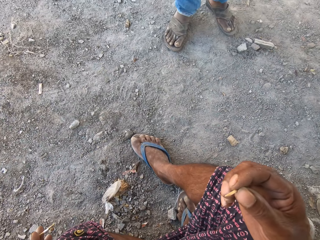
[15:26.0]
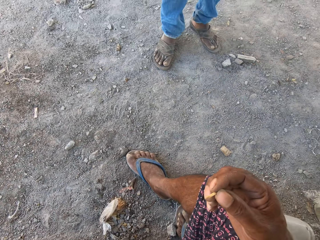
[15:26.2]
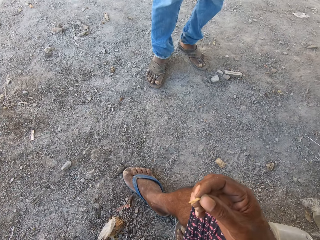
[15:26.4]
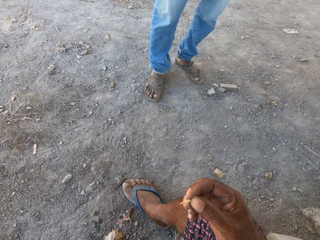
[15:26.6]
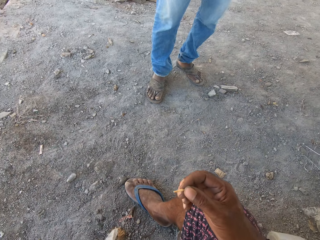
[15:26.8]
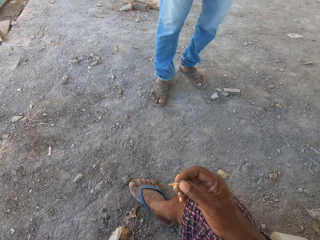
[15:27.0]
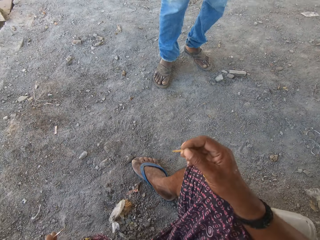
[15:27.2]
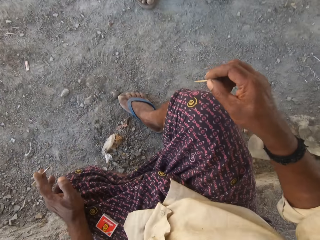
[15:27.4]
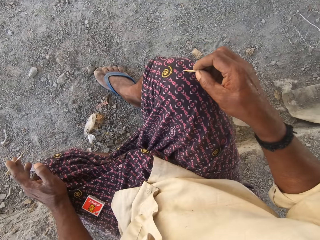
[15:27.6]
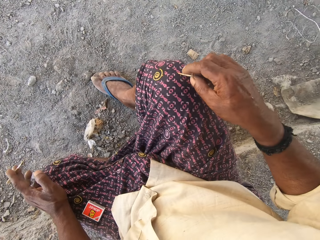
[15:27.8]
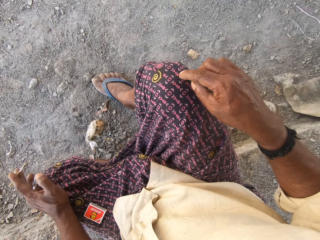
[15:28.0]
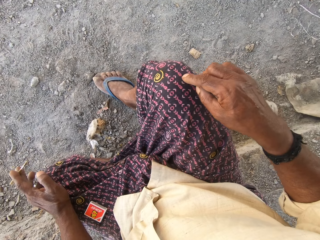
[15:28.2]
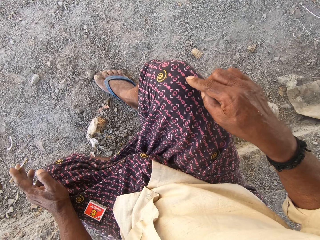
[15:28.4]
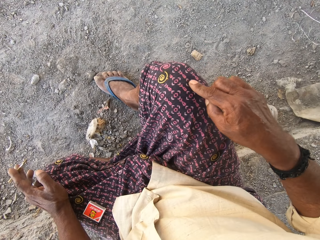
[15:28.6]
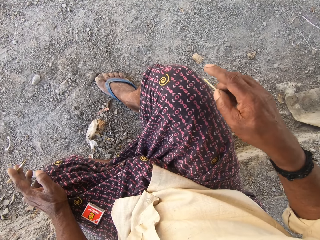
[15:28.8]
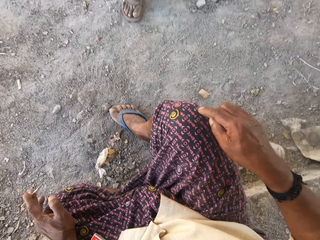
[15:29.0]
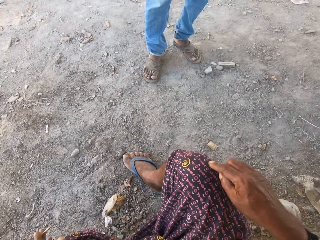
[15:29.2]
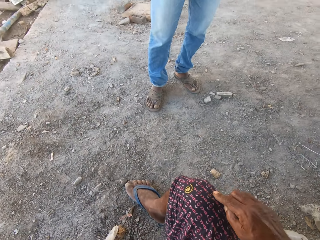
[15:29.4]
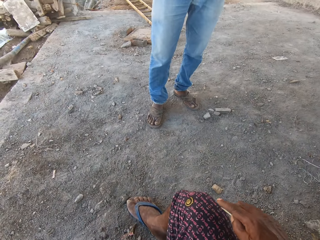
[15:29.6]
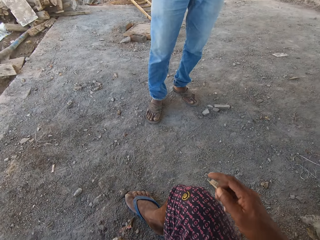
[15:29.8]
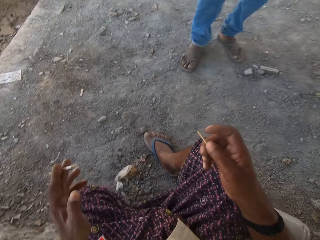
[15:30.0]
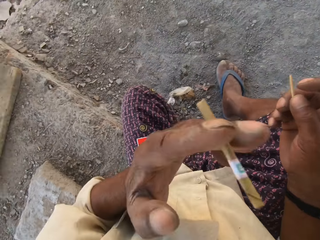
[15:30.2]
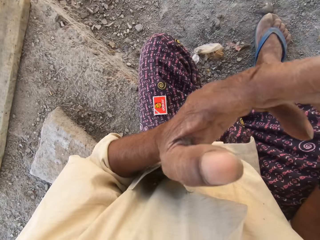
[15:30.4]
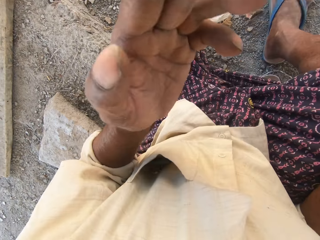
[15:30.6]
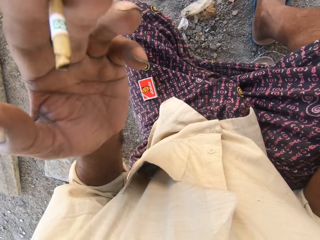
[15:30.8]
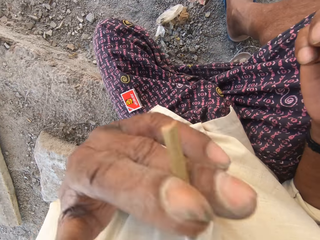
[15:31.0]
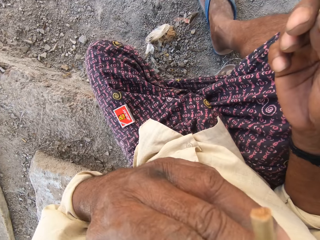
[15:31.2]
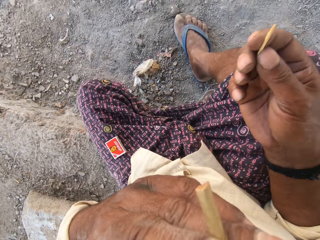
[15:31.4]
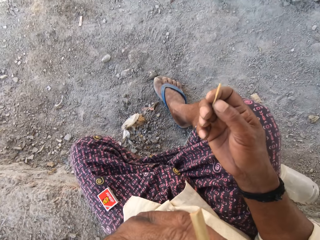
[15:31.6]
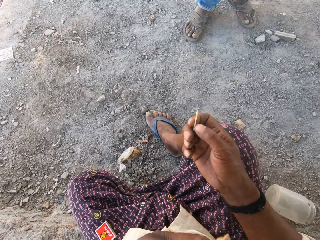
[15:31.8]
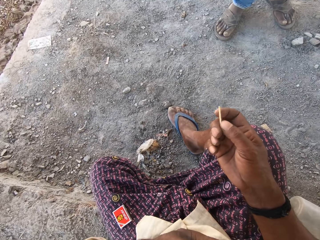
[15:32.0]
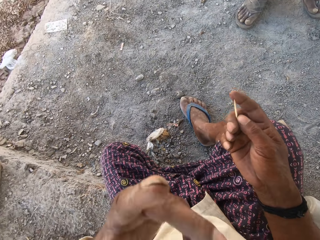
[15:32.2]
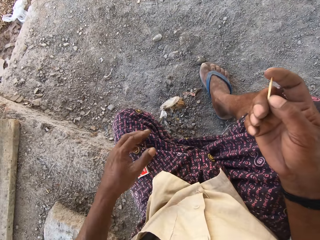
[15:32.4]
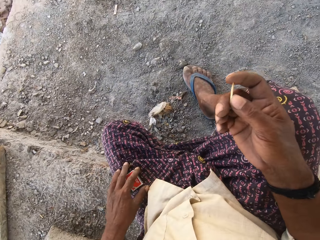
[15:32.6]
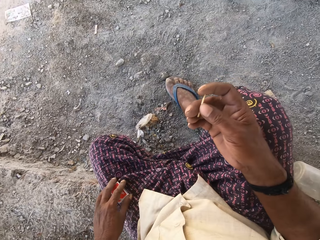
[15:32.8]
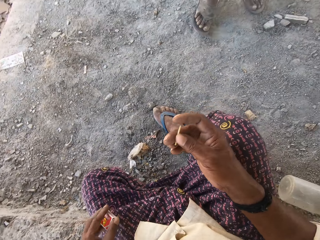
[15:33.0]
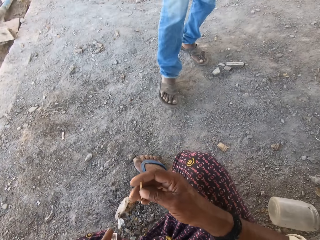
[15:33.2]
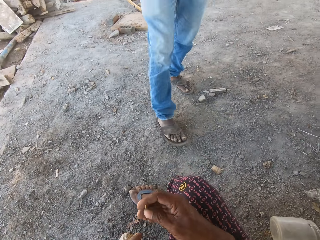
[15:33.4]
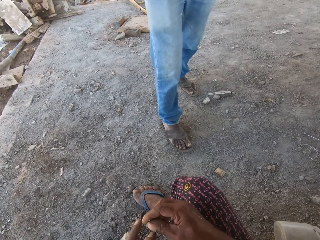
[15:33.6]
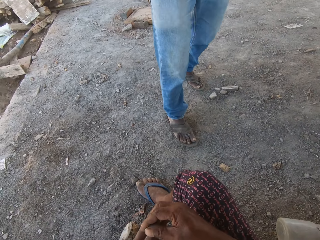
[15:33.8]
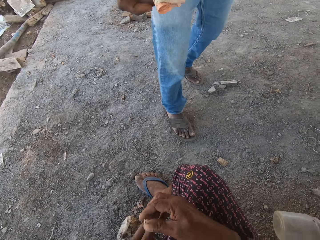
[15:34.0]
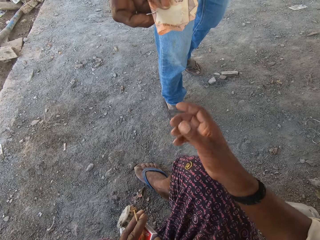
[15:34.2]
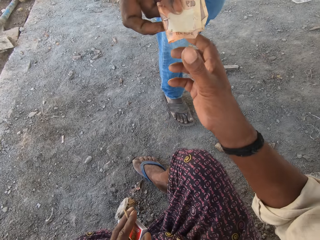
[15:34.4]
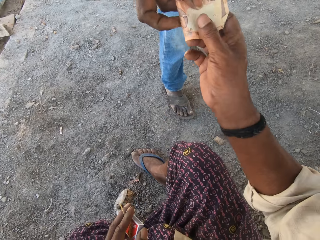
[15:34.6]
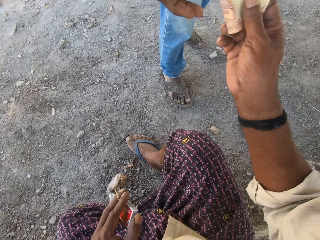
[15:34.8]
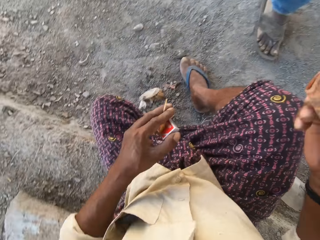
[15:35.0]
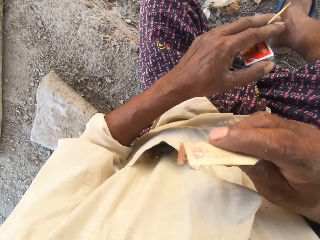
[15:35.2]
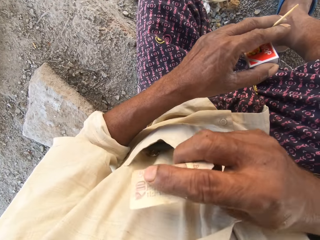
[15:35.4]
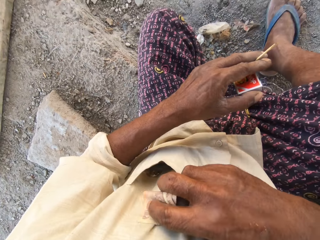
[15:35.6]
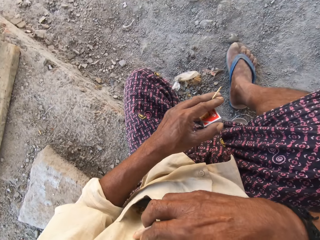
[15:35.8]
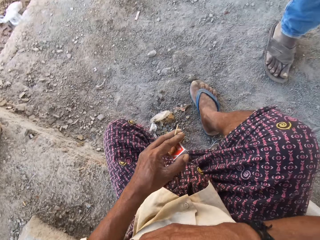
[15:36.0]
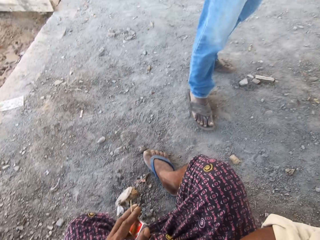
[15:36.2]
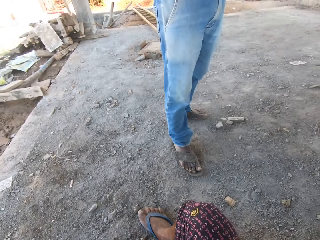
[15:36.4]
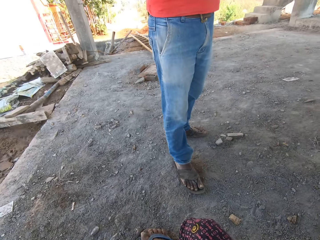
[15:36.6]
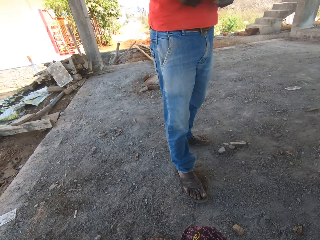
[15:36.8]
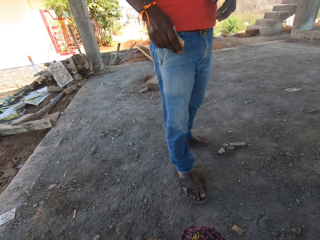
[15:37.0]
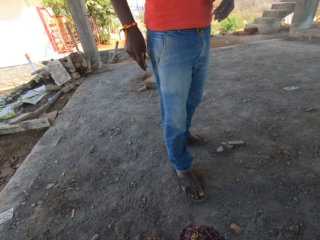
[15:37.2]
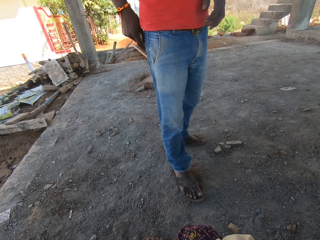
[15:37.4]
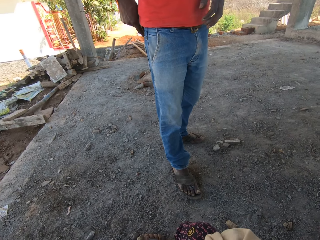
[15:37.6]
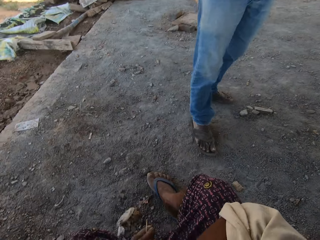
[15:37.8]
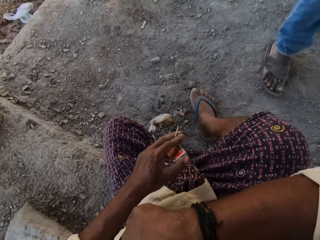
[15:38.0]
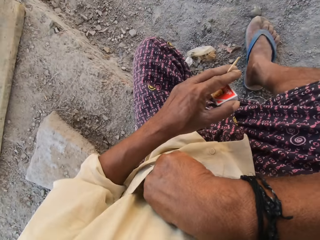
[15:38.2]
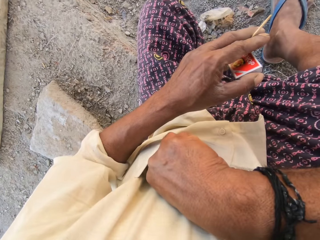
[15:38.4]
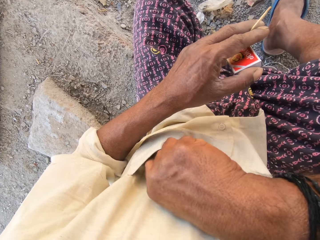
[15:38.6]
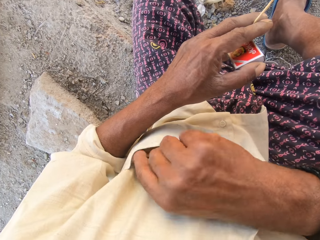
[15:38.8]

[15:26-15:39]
The camera wearer chats with a man. He cleans the match stick in his right hand on his cloth or the wrapper. He places the cigarette in his left hand in his mouth. He smokes the cigarette. He picks the match box in his lap with his left hand. He speaks with the man. He passes the match stick in his right hand to his left hand. He collects some cash from the man with his right hand. He places the cash in his right hand in his pocket.

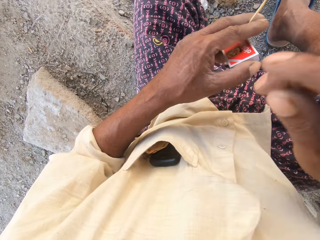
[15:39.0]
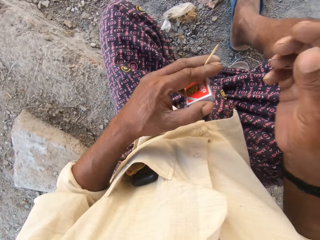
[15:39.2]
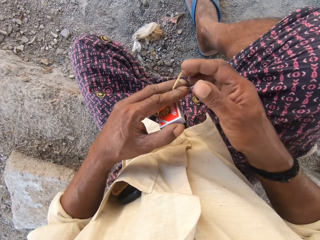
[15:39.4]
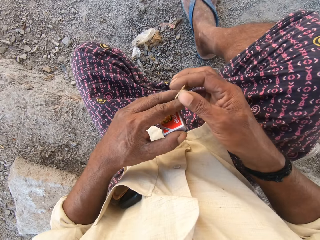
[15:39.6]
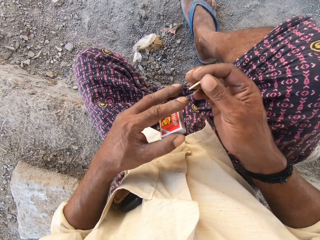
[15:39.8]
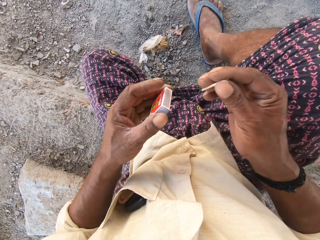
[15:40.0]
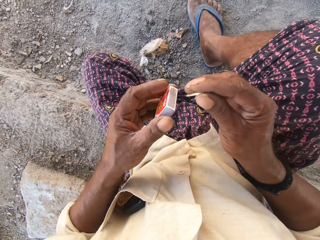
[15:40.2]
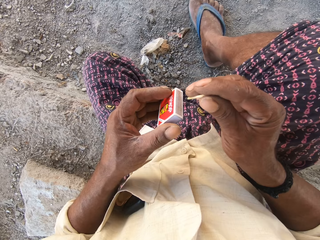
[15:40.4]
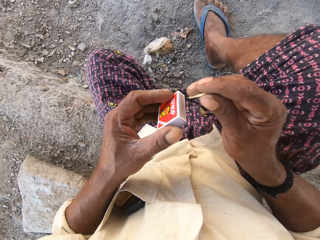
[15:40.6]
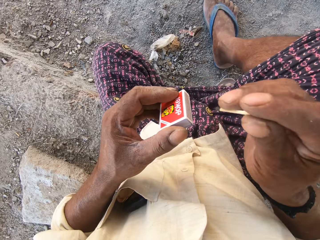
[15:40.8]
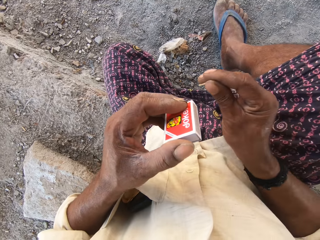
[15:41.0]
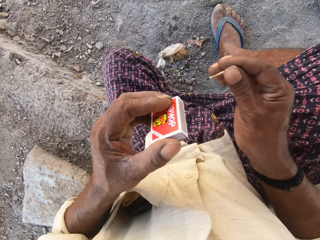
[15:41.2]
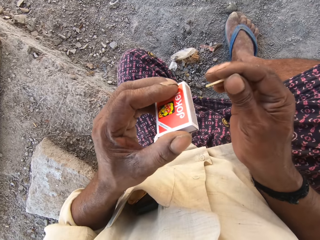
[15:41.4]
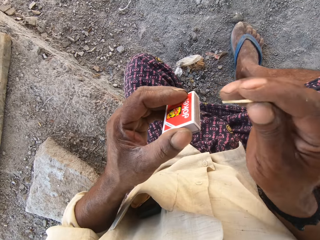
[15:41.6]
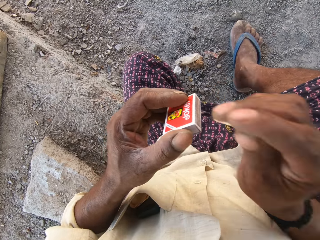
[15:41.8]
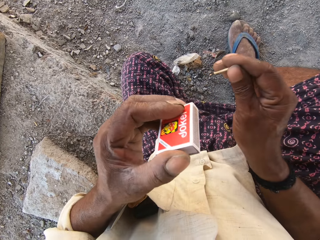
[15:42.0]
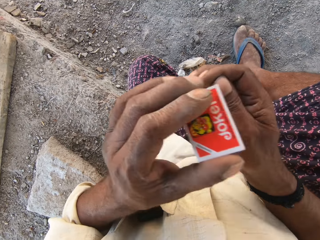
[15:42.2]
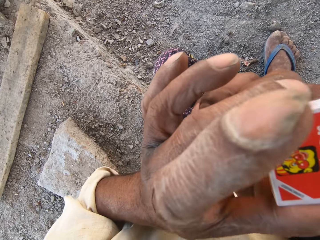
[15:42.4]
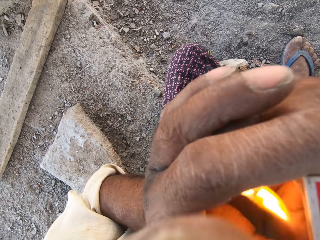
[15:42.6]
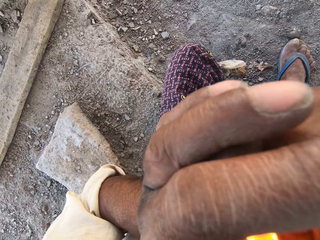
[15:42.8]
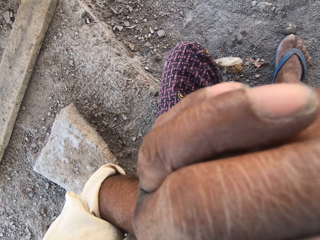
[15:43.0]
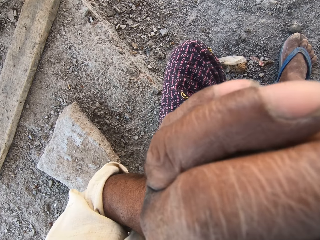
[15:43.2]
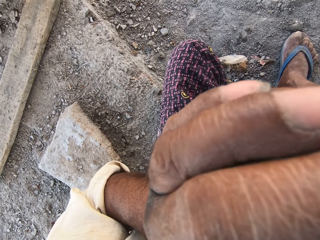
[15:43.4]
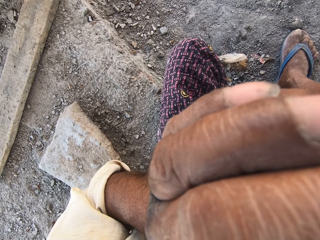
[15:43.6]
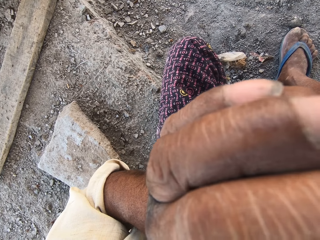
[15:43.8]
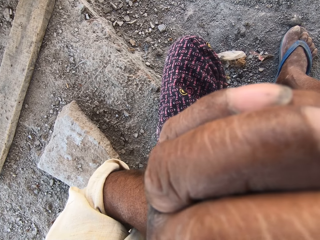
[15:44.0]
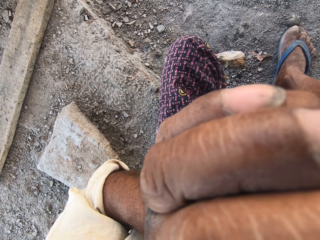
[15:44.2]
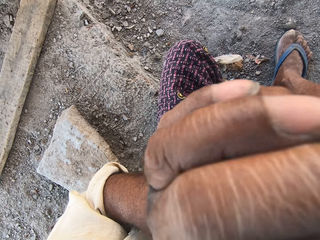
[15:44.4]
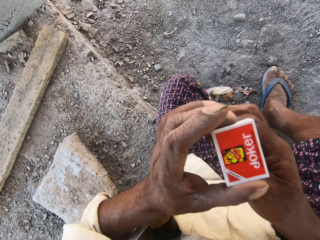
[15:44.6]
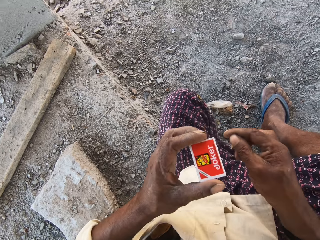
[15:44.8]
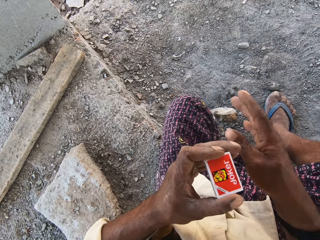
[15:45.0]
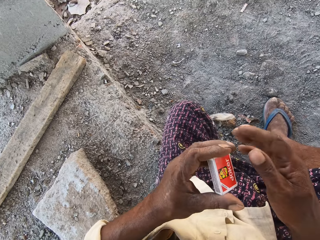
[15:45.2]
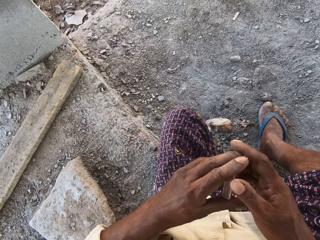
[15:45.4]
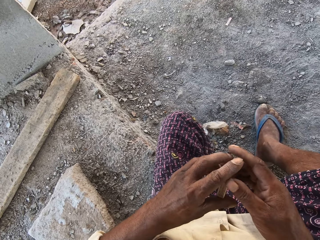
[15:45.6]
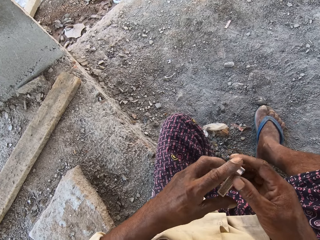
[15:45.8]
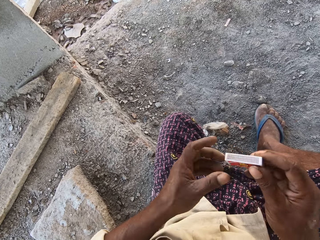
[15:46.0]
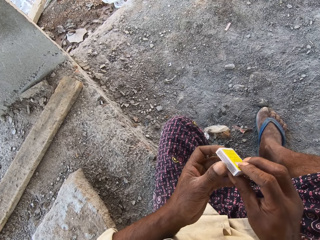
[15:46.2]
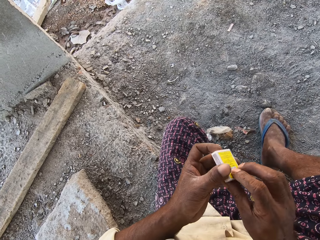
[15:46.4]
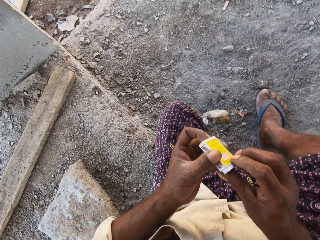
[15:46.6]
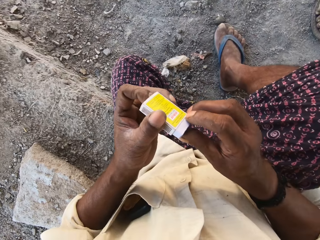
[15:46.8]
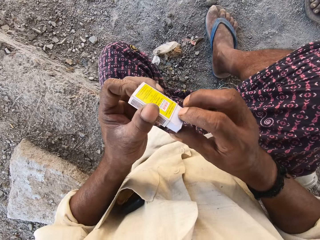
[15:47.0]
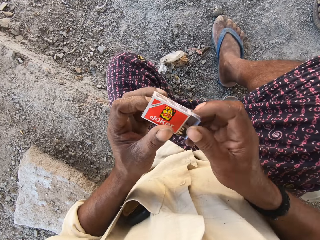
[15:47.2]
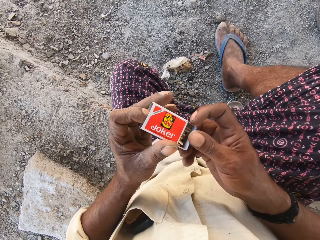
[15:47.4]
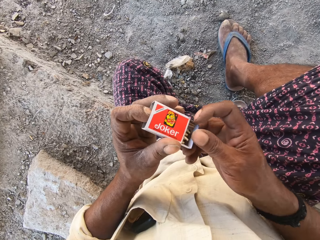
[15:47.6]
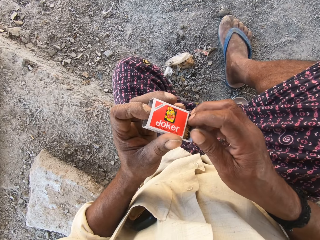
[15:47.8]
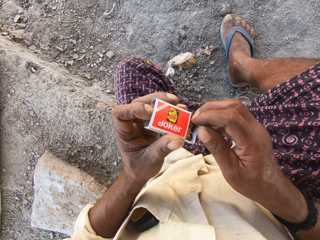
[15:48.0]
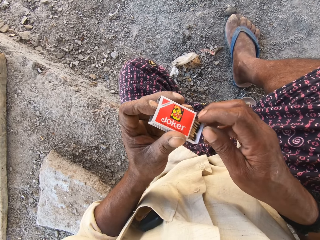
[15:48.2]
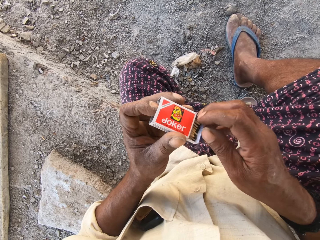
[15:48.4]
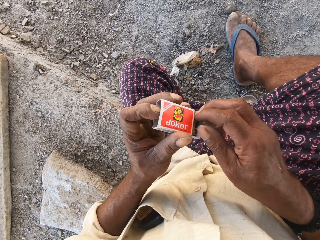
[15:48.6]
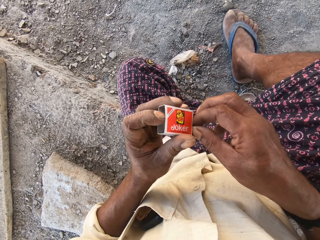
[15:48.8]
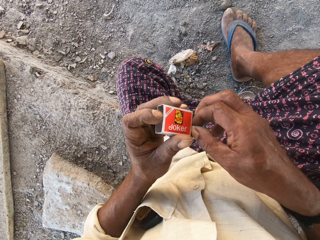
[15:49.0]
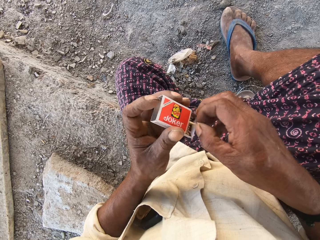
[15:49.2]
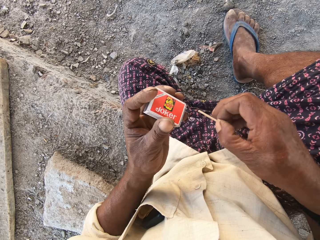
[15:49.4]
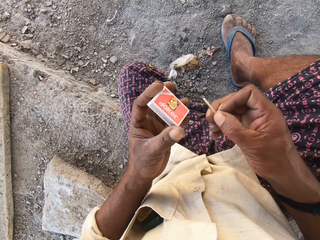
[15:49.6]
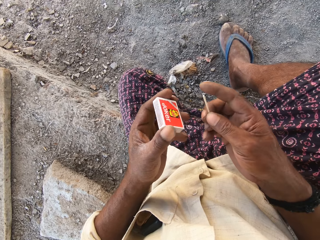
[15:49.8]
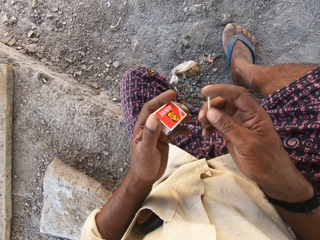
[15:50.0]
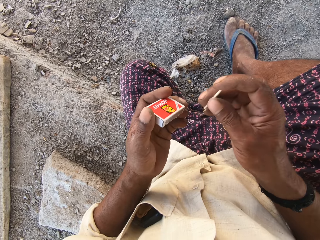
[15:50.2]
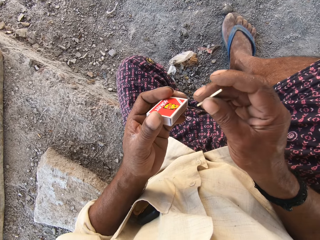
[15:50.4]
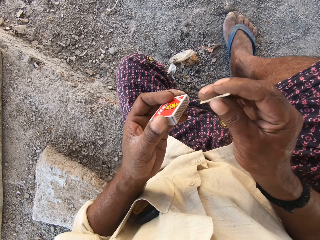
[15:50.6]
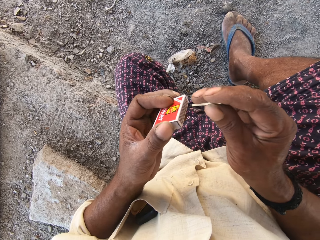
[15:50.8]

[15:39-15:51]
The camera wearer picks the match stick or matchbox in his left hand with his right hand. He strikes the match stick in his right hand on the match box in his left hand. He lights the cigarette in his mouth with the match stick in his right hand. He tosses the match stick in his right hand. He speaks to a man. He holds the match box. He opens the match box in his left hand with his right hand. He picks a match stick with his right hand from the match box in his left hand.
